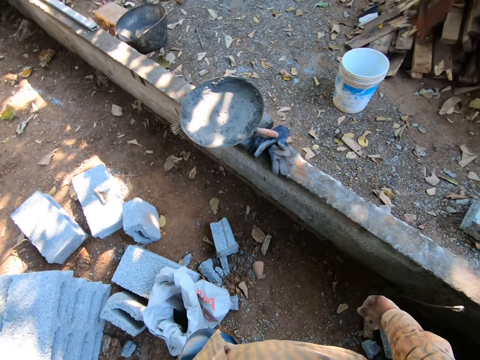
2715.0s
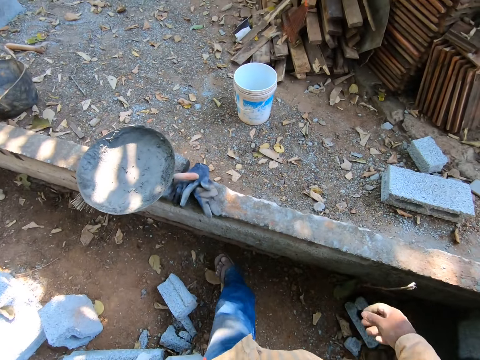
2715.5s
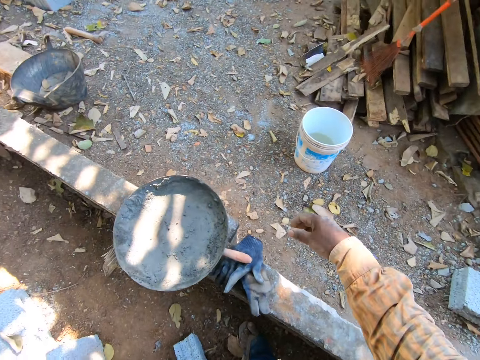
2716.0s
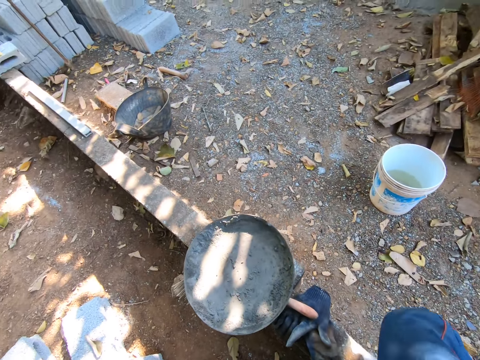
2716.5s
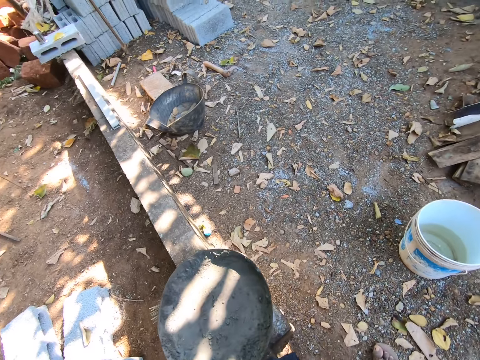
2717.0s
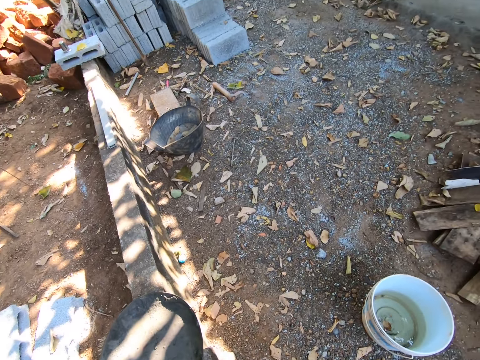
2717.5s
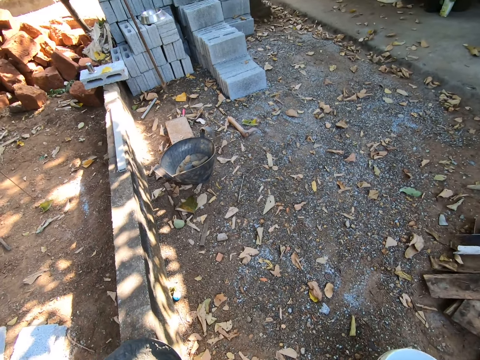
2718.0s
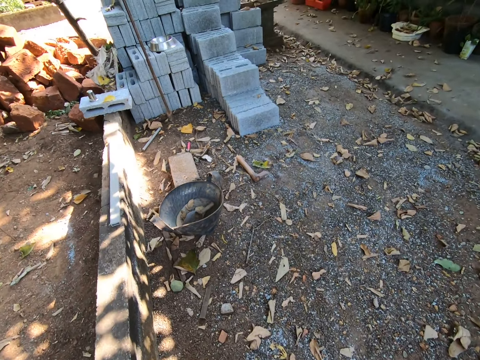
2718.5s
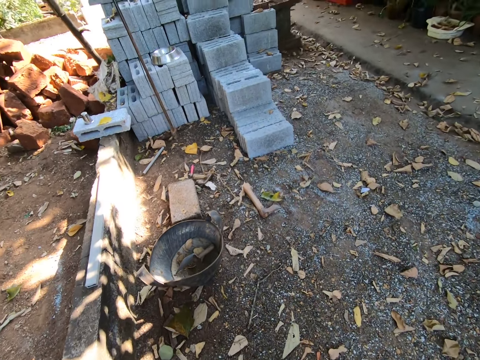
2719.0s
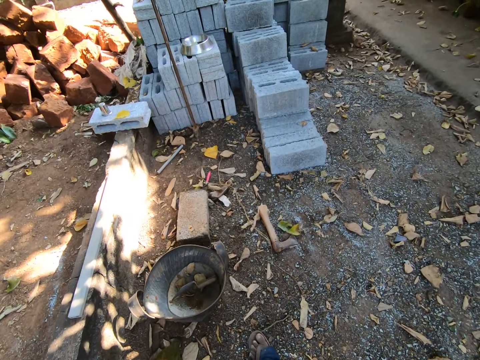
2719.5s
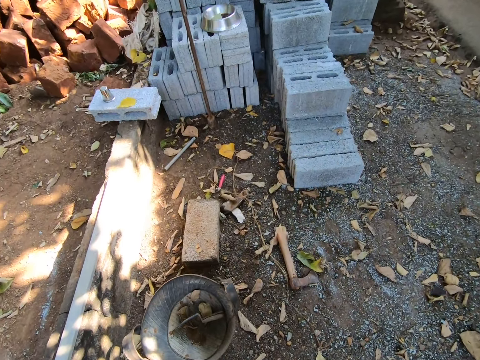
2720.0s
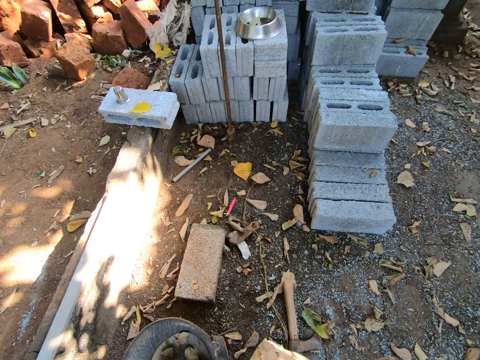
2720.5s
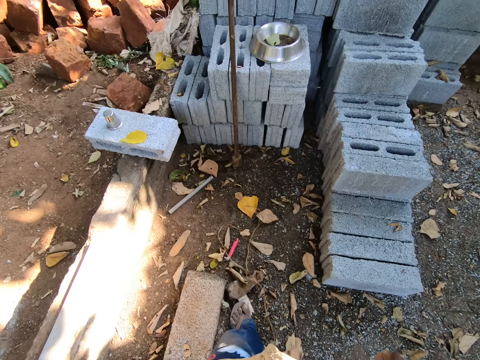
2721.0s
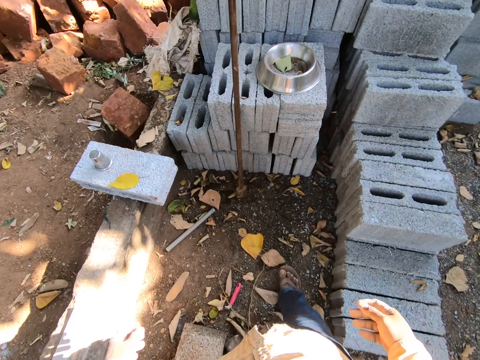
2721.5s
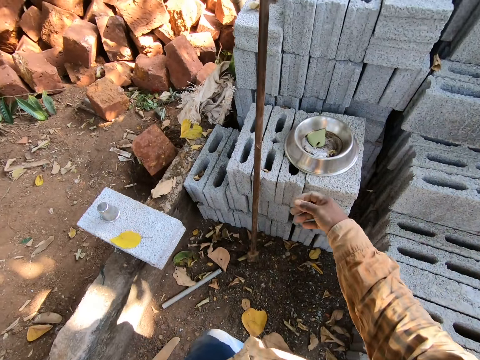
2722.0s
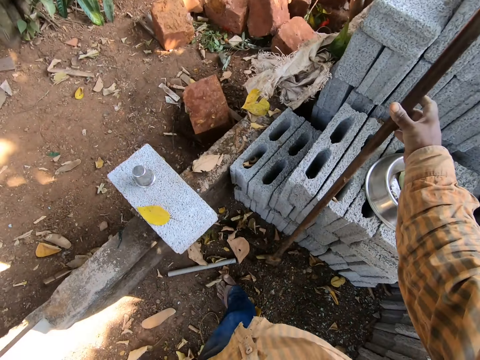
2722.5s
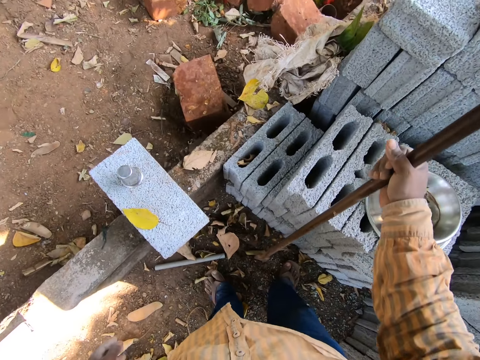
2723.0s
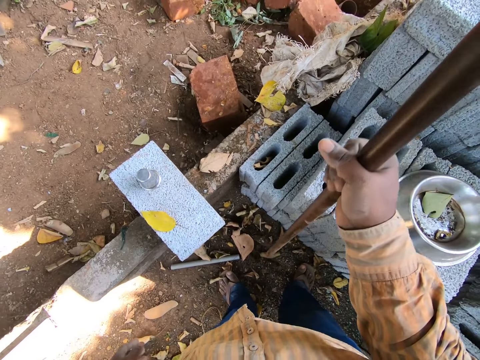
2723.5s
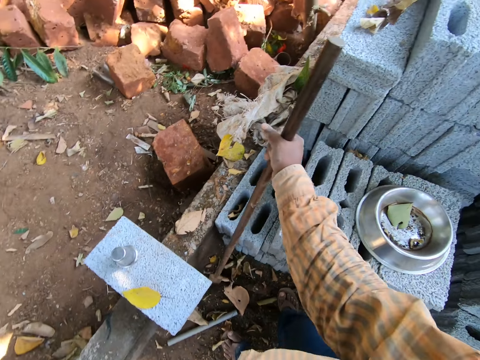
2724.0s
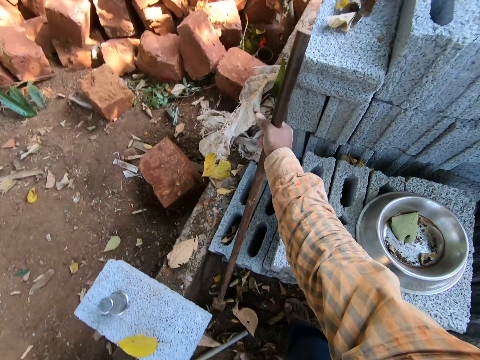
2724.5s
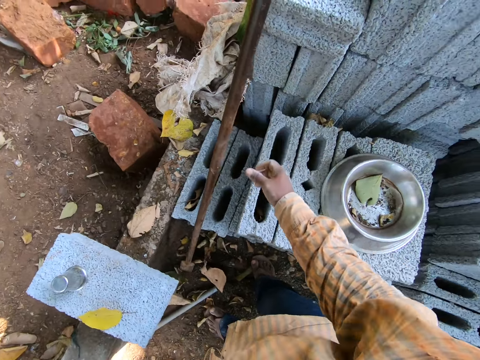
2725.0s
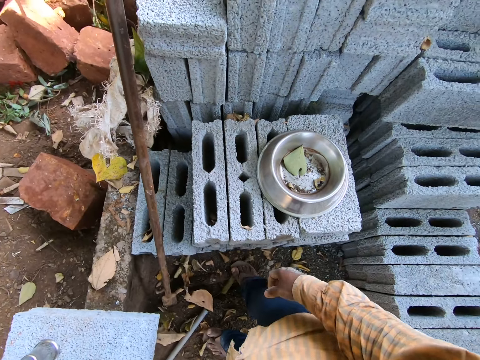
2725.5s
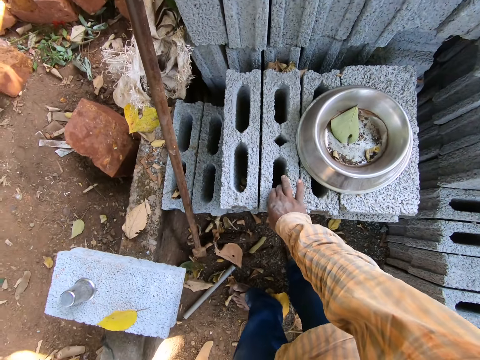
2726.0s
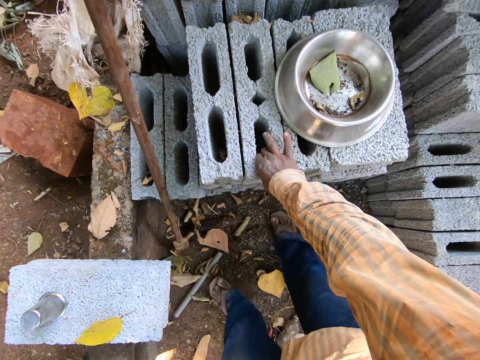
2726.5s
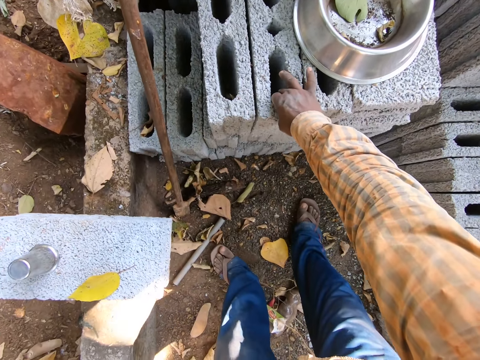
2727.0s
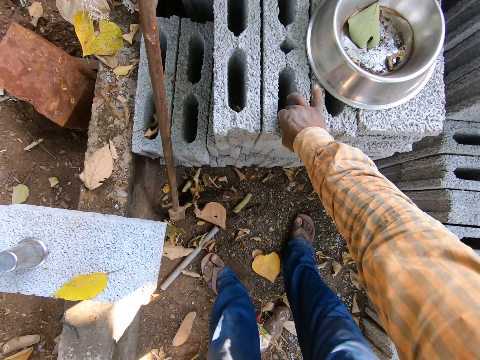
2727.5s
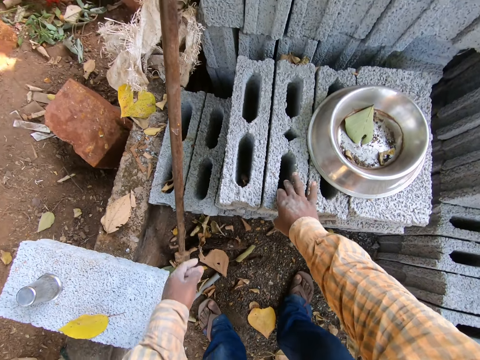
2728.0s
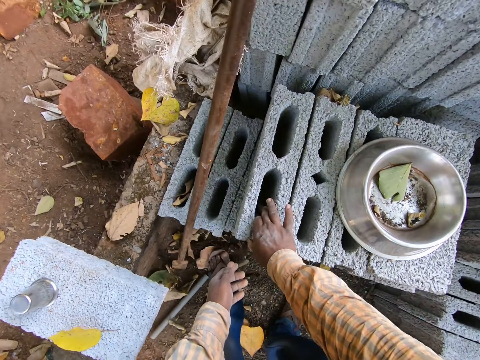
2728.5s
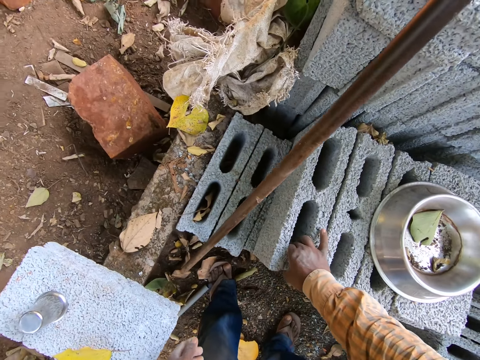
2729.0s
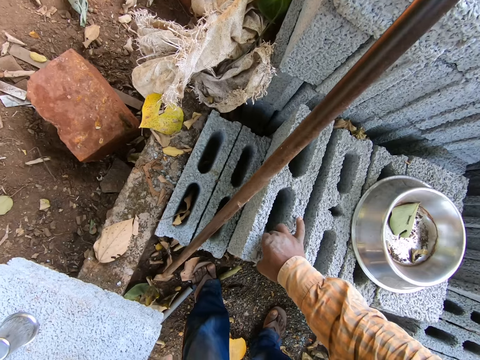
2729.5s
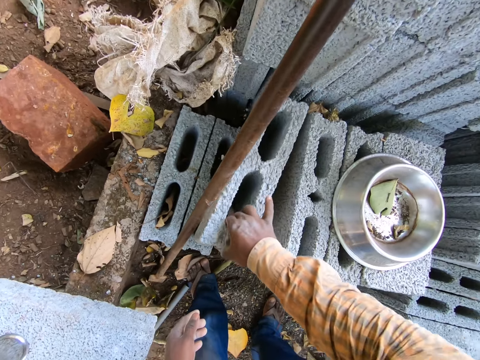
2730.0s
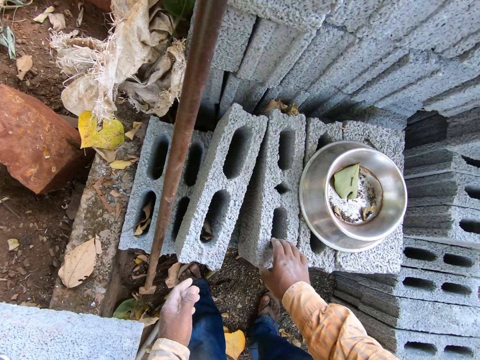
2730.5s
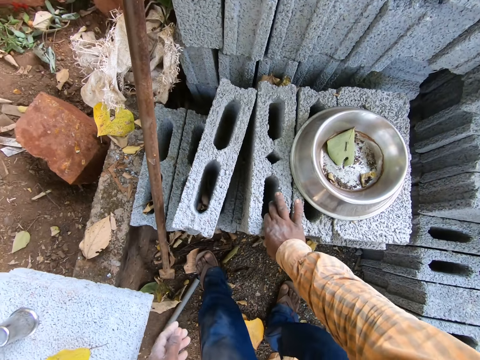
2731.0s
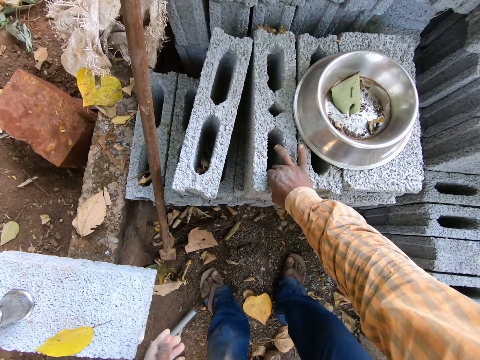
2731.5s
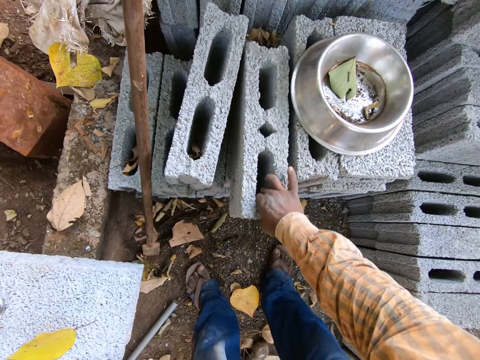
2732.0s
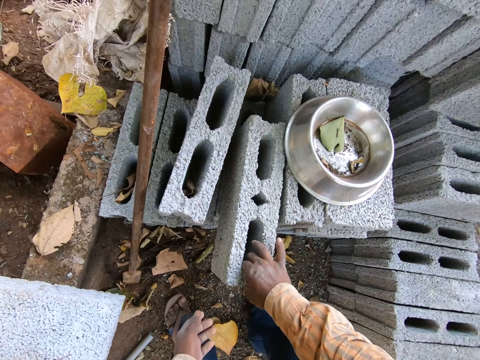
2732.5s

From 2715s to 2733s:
The camera wearer grabs a rod on the ground with his right hand. He picks the rod up with his right hand. He places the rod on the ground with his right hand. He holds a brick with his right hand and picks up the brick. He drags out the block on the blocks with his right hand. He drags out a block on the blocks with his right hand.

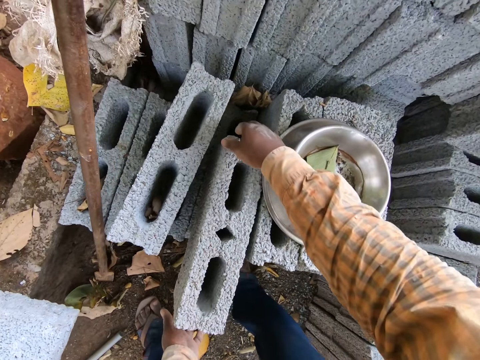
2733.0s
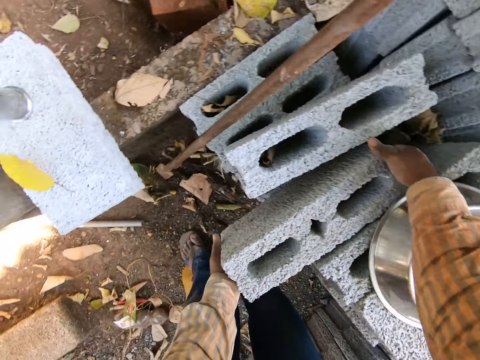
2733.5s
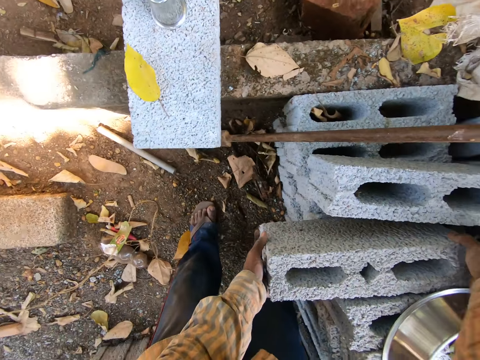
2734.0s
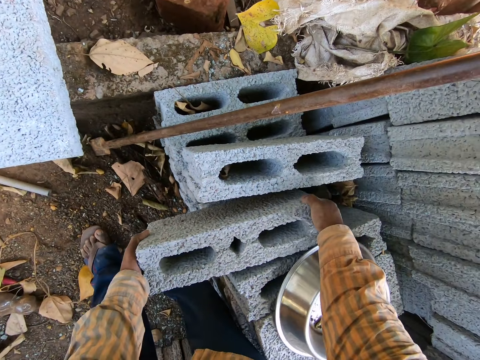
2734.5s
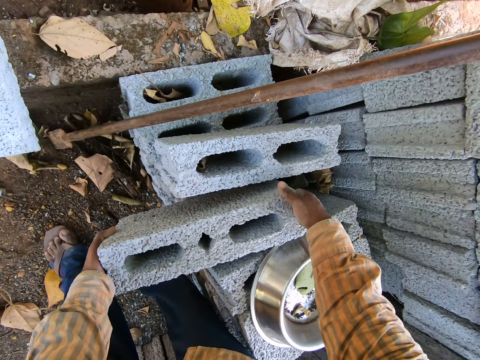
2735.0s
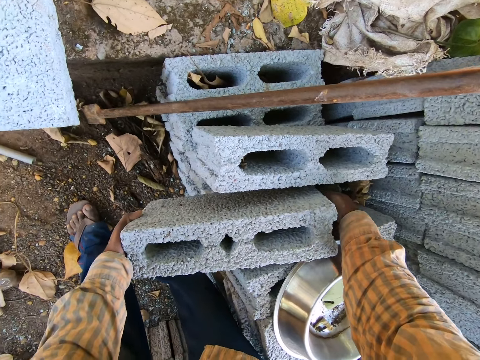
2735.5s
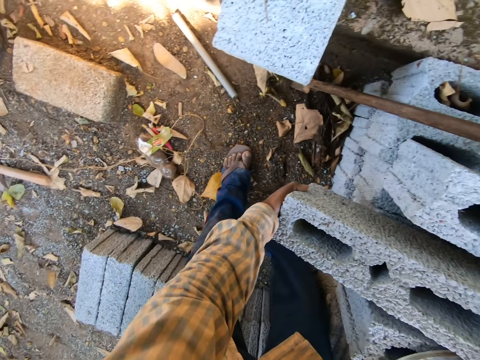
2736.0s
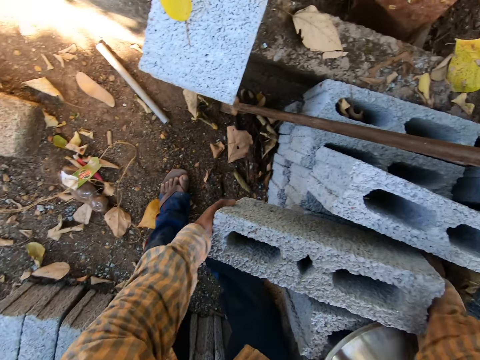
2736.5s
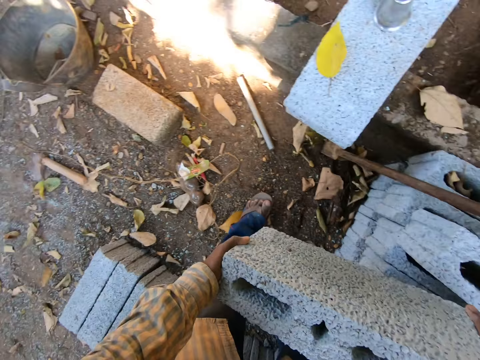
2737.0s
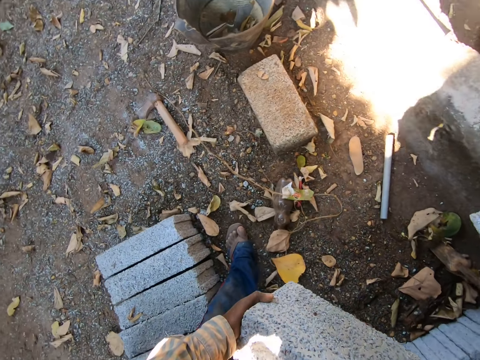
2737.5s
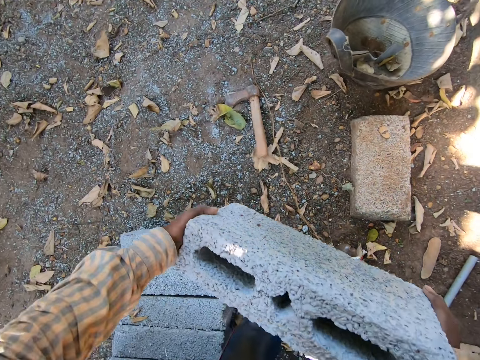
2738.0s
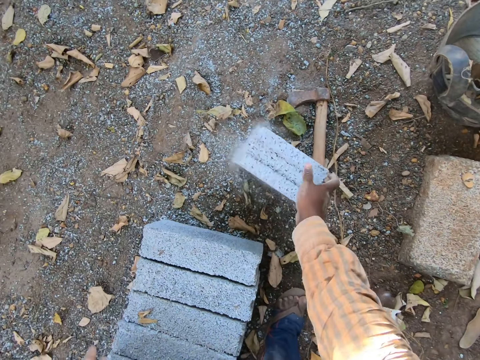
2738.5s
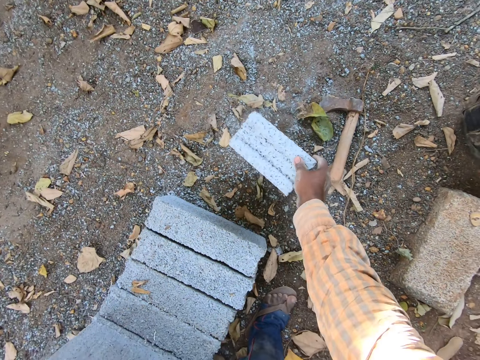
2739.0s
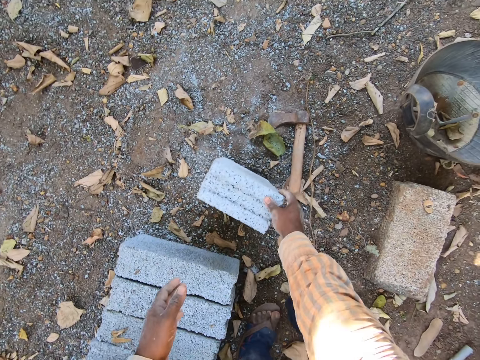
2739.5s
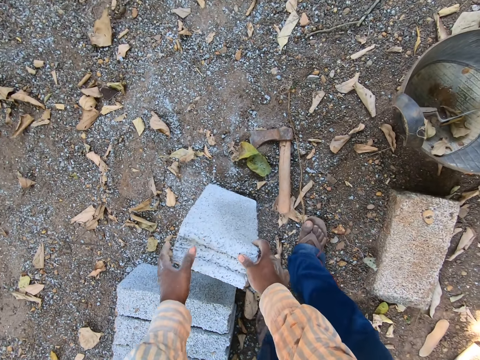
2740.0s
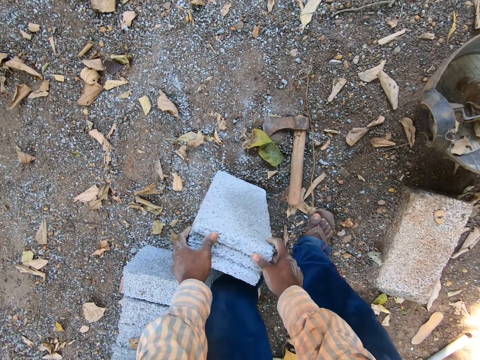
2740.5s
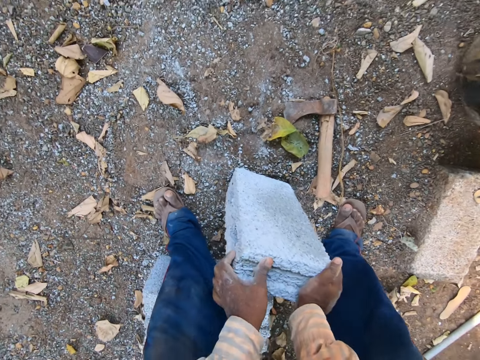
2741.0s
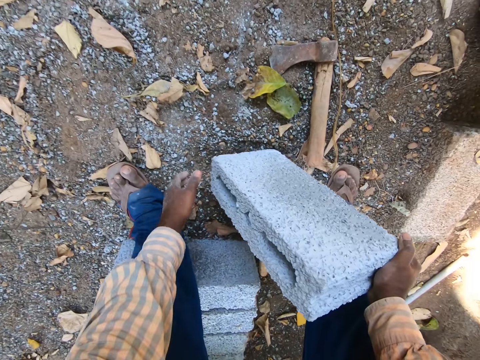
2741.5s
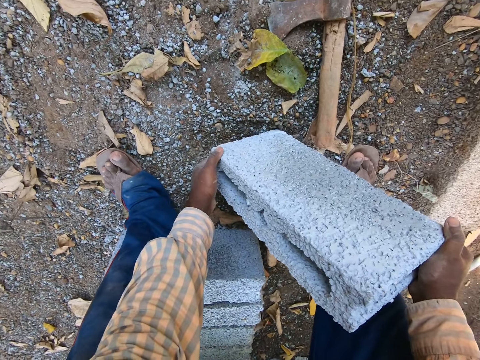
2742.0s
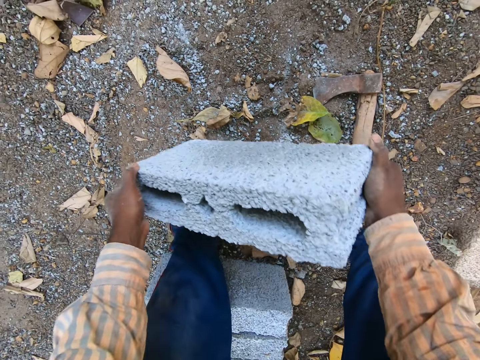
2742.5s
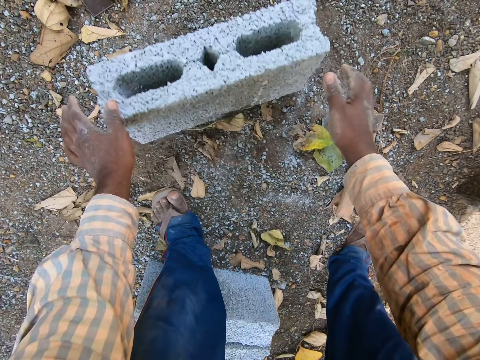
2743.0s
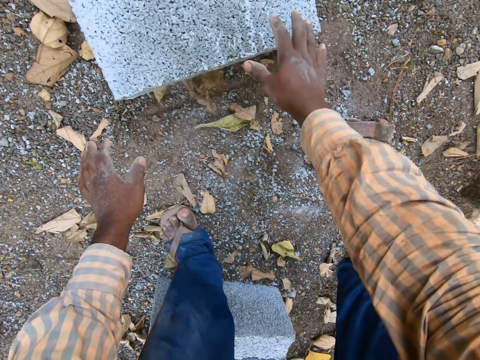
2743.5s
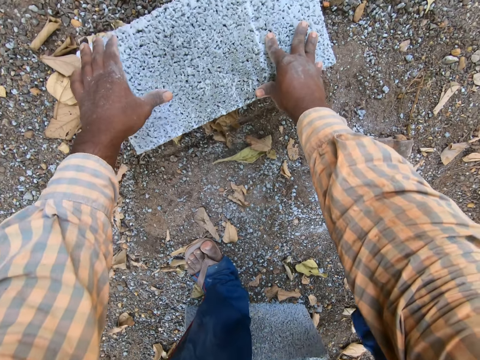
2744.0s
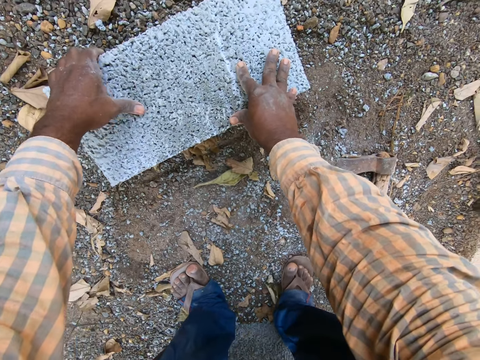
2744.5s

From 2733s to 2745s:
The camera wearer carries the block with his hands. He drops the block on the ground with his hands. He carries the block with his hands again, and drops the block on the ground with his hands again.
